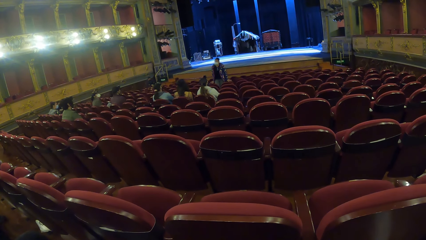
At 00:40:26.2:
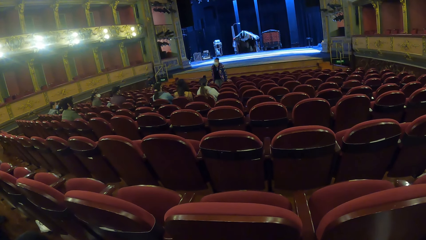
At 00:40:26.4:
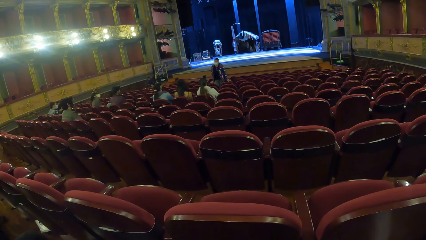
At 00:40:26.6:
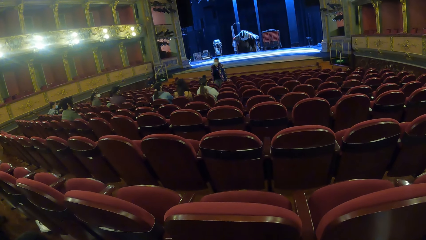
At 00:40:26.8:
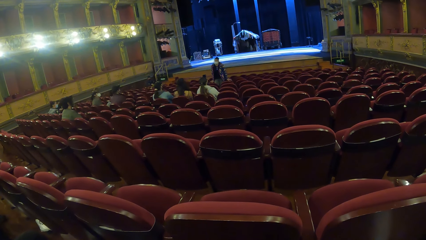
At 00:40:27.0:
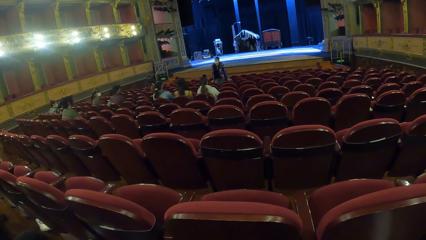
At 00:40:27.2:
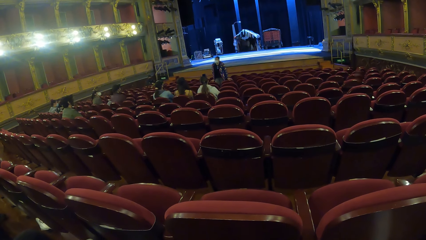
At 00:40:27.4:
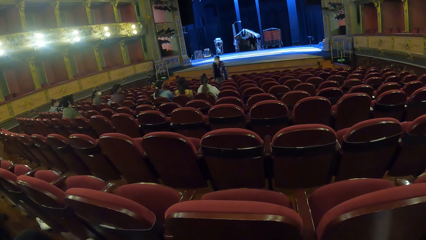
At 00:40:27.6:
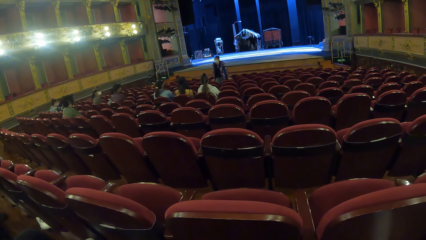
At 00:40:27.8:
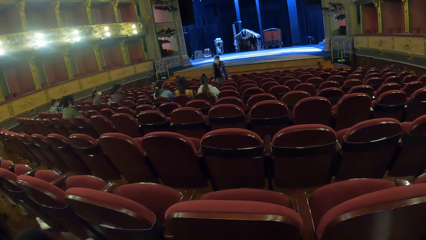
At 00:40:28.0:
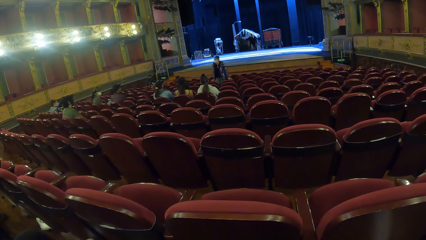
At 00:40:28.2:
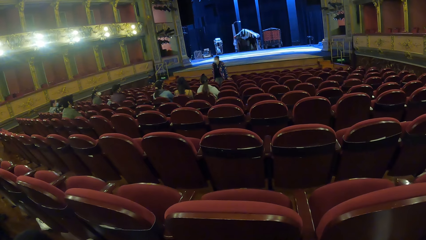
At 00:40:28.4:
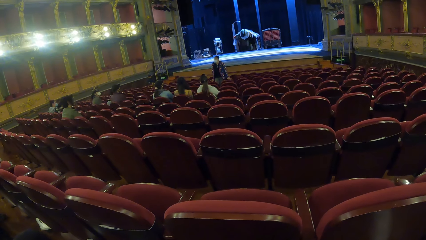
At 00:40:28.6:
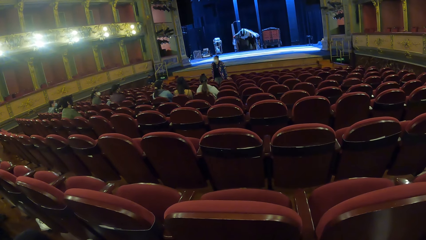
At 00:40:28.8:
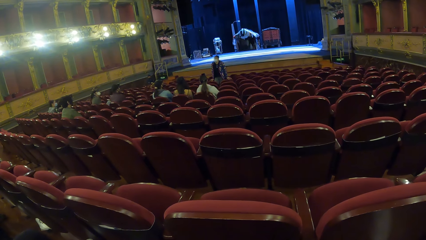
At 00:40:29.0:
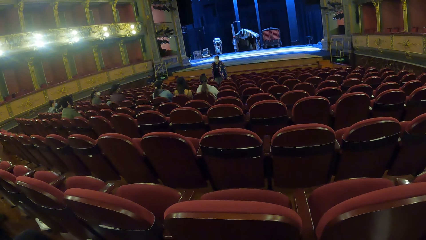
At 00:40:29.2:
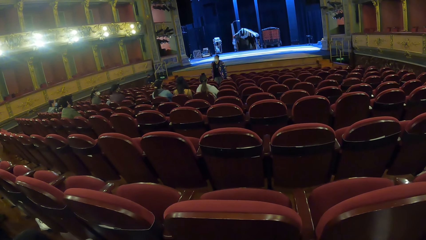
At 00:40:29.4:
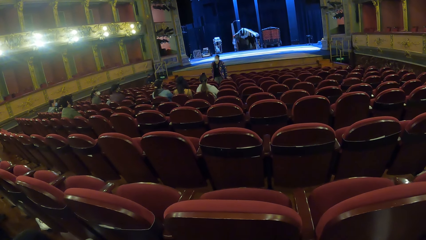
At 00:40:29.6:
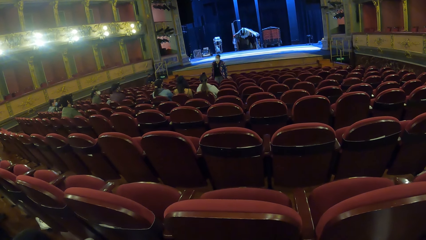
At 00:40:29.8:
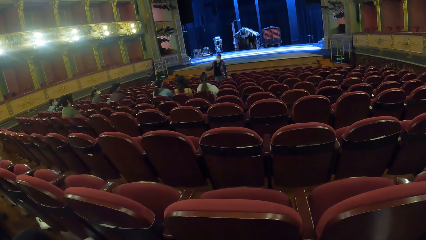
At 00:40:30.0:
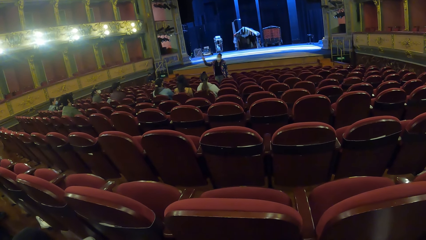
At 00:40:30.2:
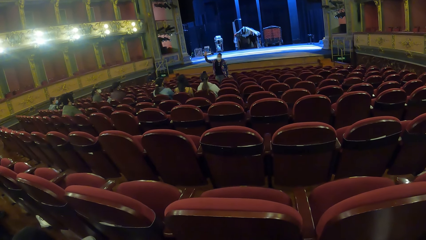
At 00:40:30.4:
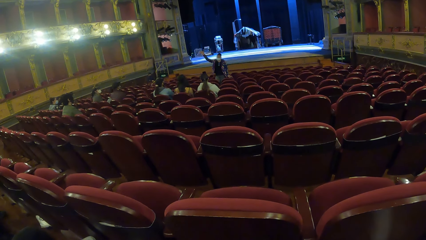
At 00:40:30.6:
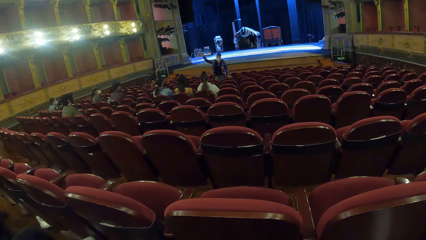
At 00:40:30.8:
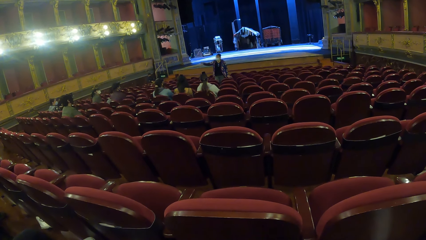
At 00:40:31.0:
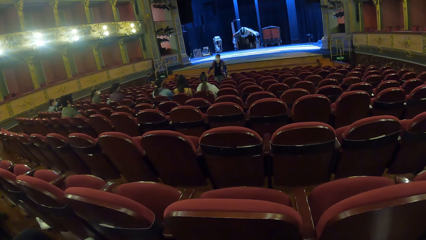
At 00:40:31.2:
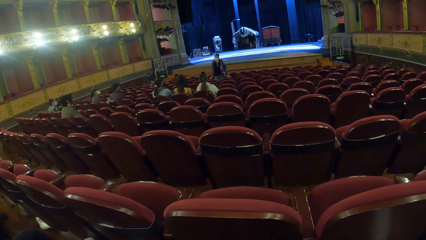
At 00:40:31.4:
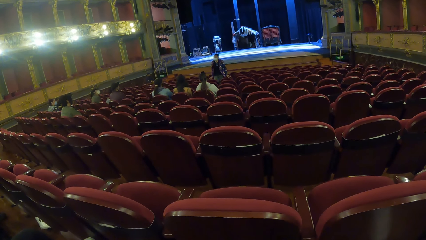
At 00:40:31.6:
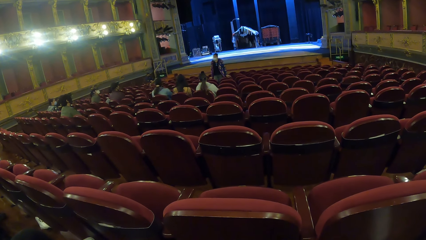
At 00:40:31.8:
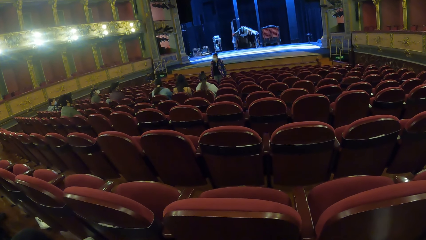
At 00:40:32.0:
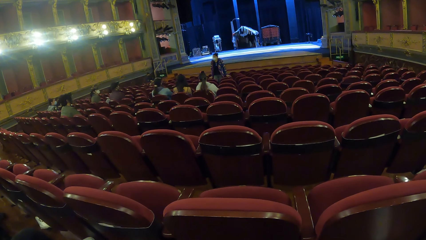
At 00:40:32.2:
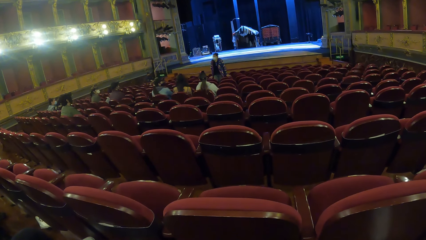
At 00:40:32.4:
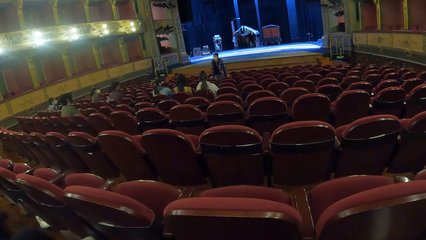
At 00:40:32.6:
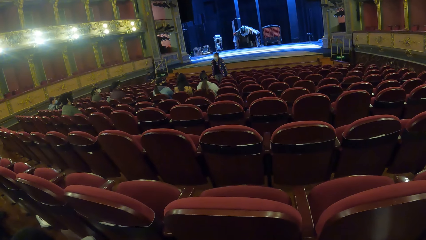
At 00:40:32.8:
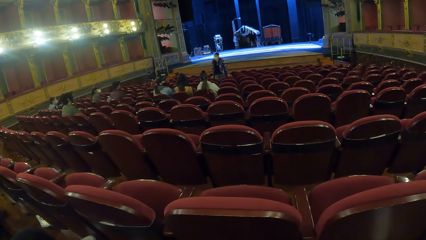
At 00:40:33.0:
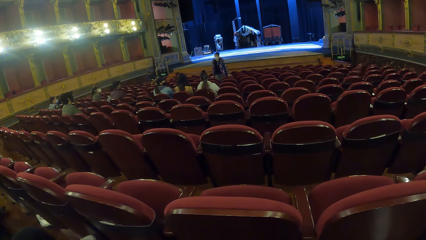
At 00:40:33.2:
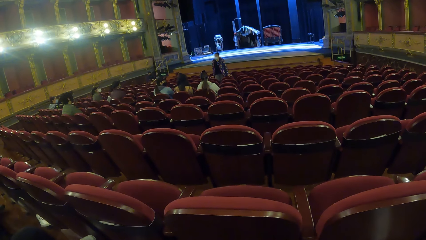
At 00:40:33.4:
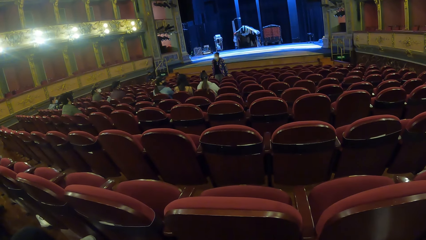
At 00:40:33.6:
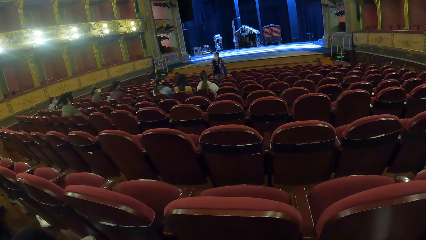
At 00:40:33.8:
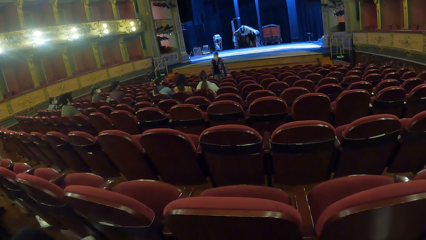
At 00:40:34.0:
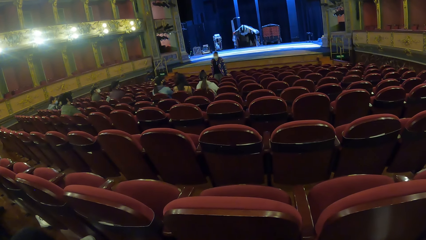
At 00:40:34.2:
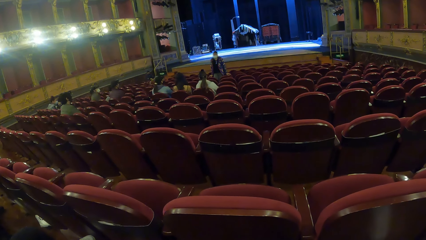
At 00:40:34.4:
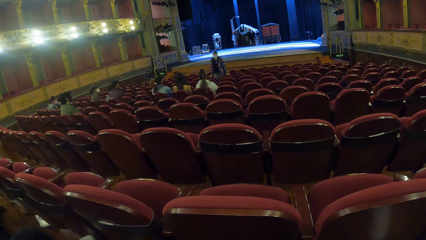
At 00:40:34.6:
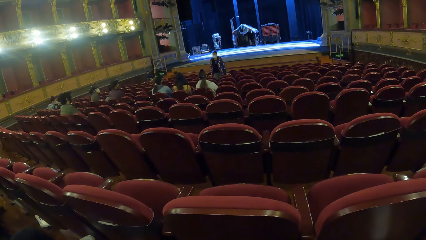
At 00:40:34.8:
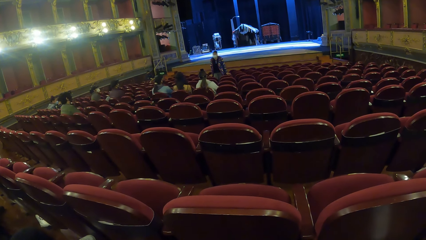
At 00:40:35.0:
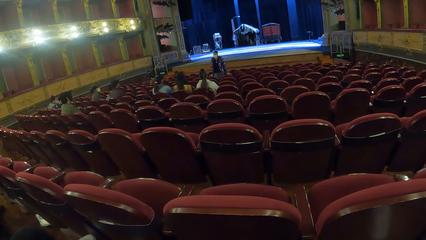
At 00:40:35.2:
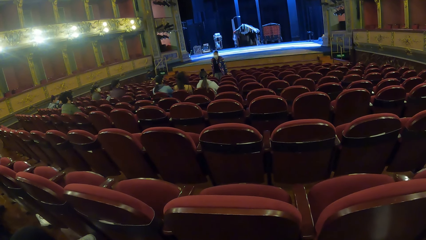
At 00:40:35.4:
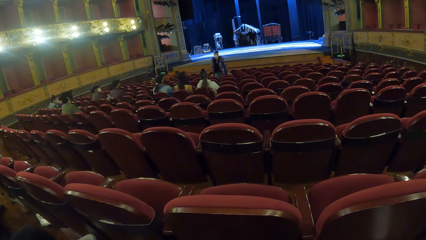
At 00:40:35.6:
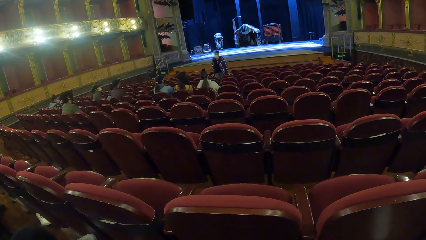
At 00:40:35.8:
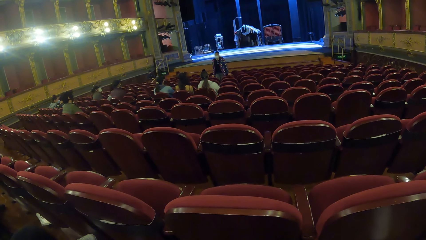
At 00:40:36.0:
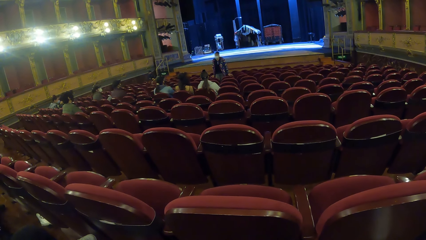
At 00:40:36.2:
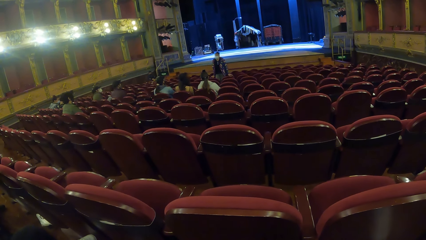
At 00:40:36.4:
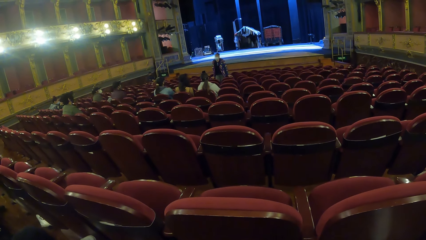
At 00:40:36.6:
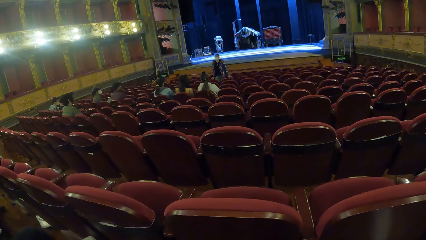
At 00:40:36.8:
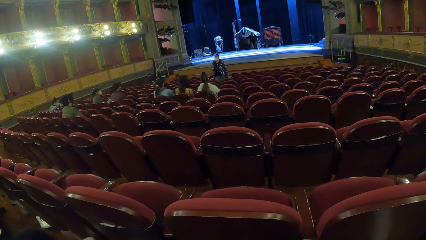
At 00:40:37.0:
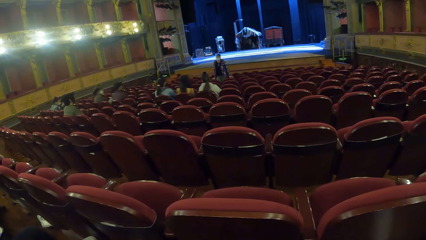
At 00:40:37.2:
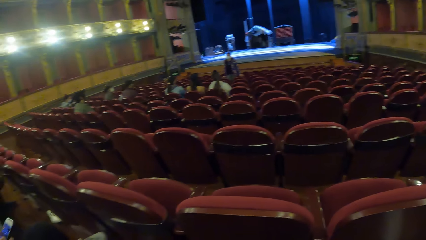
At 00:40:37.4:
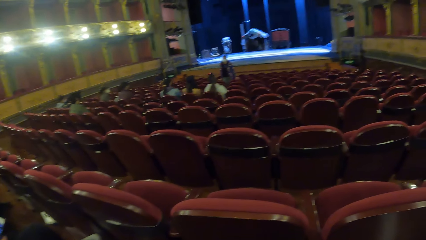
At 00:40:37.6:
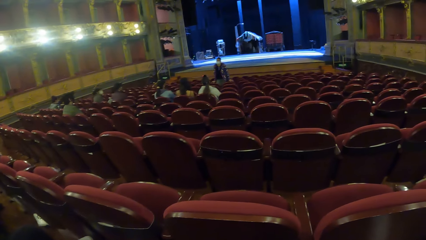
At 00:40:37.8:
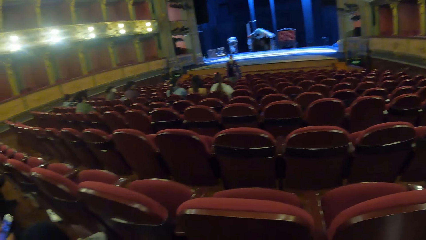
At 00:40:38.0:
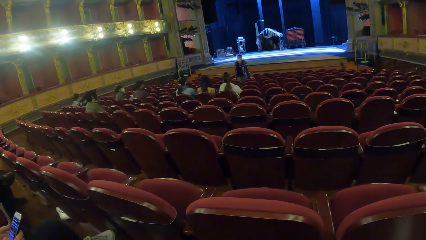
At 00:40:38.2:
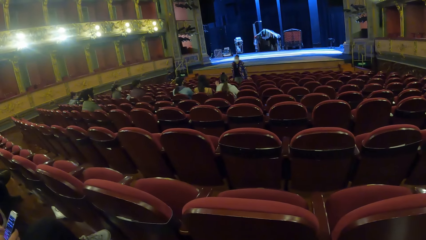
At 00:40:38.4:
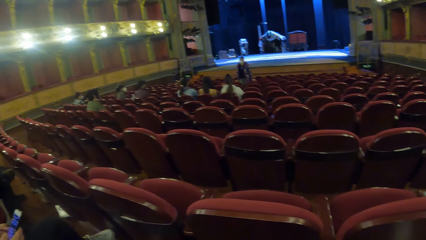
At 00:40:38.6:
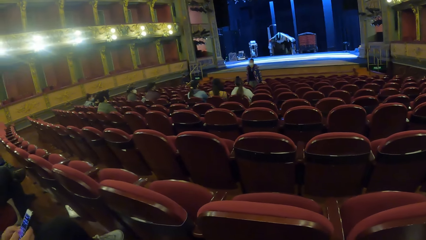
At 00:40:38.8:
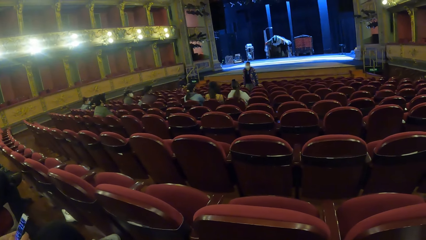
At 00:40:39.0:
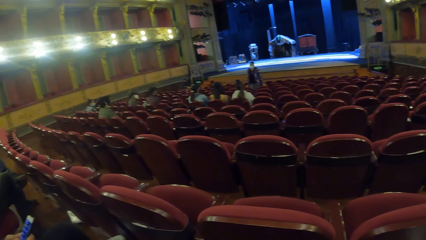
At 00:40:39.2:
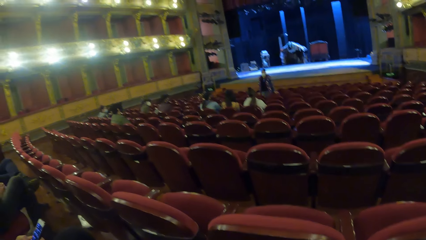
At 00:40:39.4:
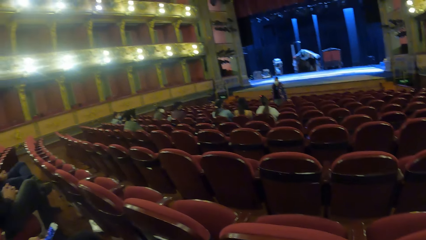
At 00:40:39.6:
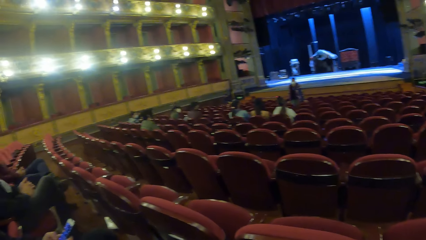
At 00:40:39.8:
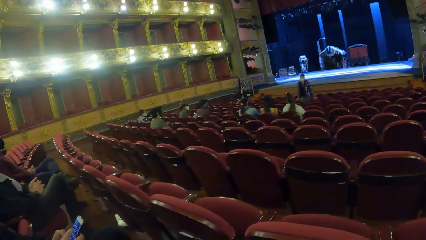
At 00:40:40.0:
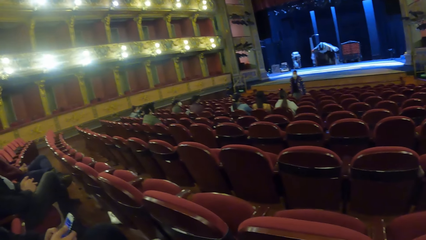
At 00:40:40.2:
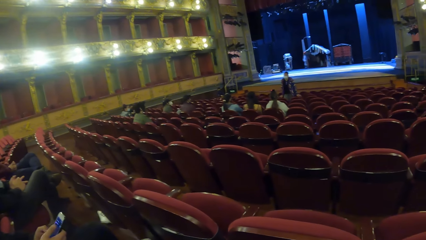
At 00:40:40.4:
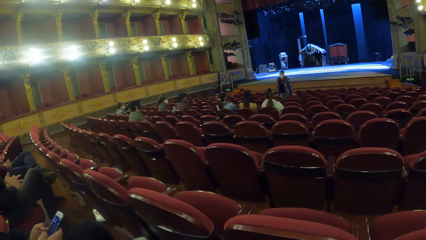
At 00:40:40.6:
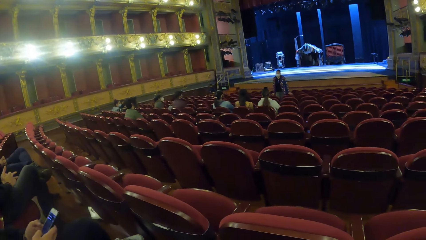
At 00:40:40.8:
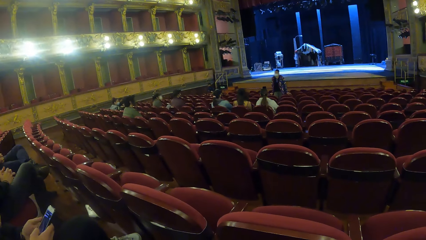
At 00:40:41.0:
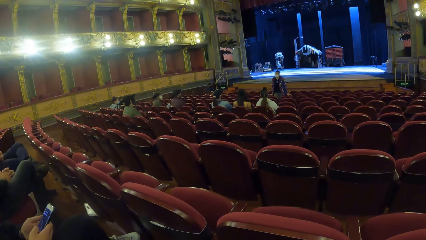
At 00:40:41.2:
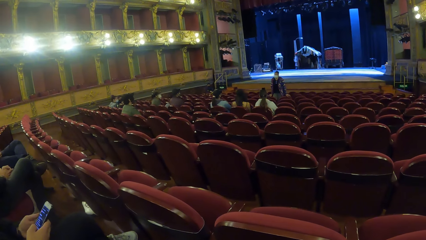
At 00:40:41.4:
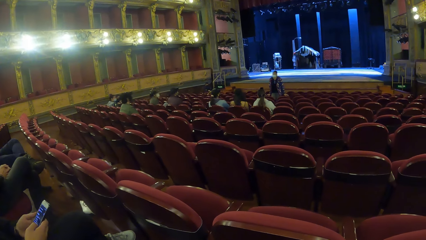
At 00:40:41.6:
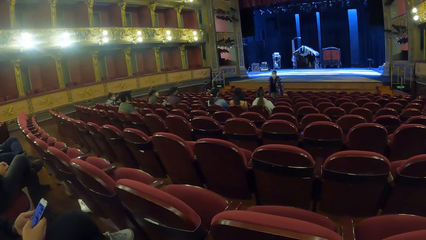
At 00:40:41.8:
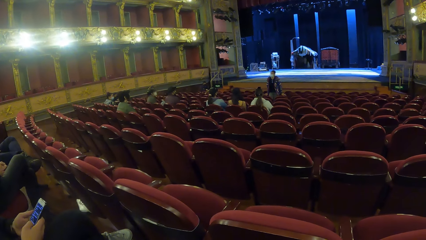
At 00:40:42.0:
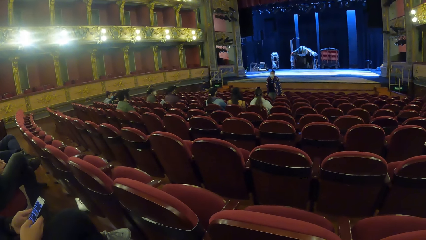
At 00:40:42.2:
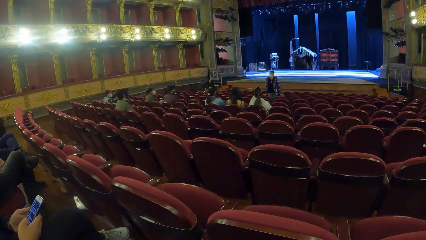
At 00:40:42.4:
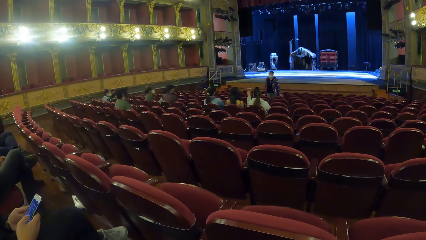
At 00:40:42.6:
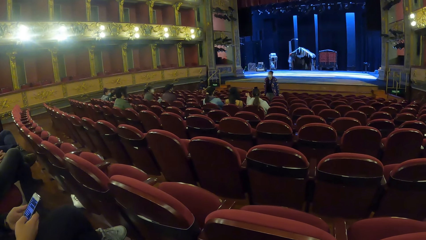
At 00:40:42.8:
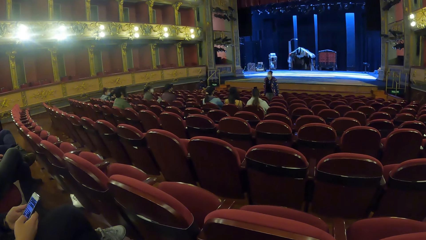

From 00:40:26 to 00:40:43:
A man operates the phone with his hands.
